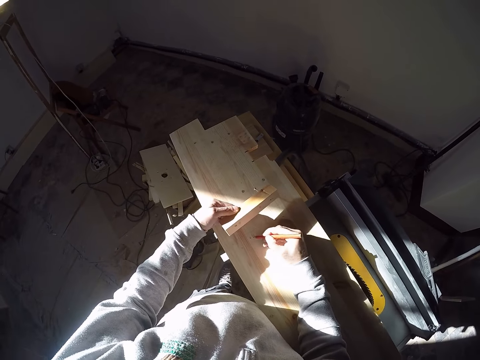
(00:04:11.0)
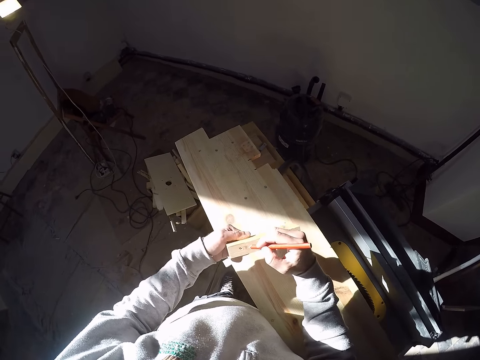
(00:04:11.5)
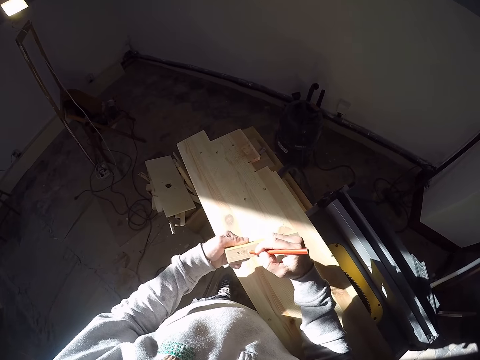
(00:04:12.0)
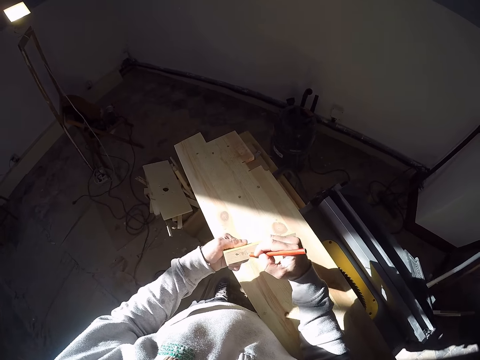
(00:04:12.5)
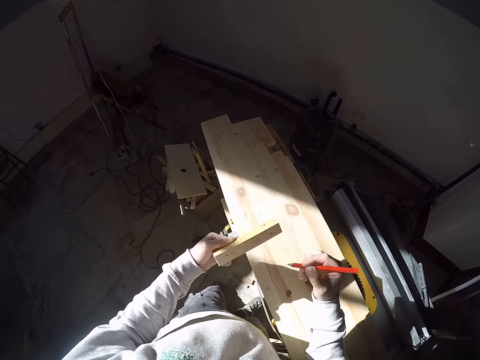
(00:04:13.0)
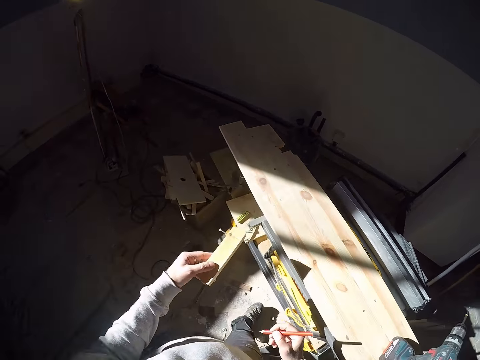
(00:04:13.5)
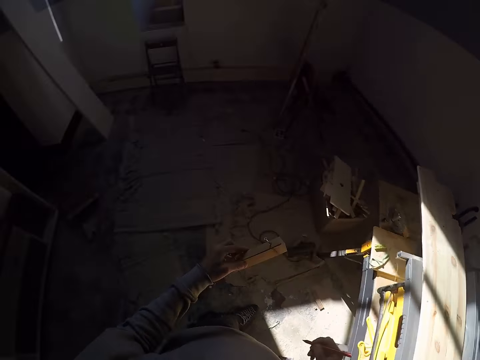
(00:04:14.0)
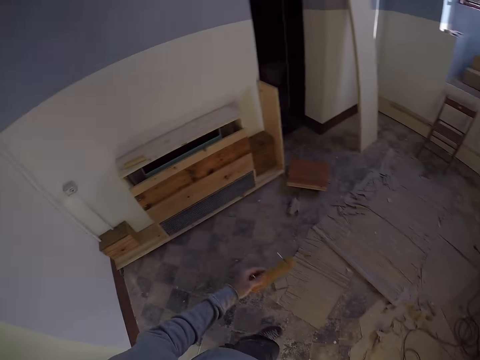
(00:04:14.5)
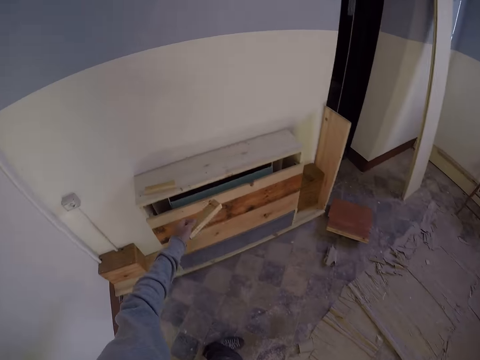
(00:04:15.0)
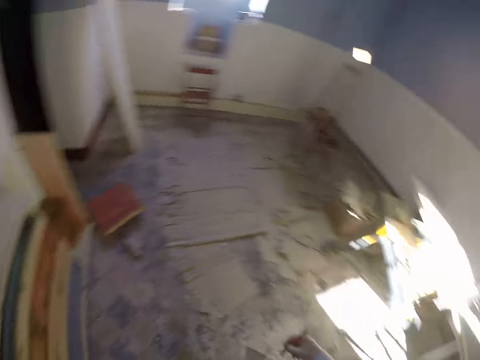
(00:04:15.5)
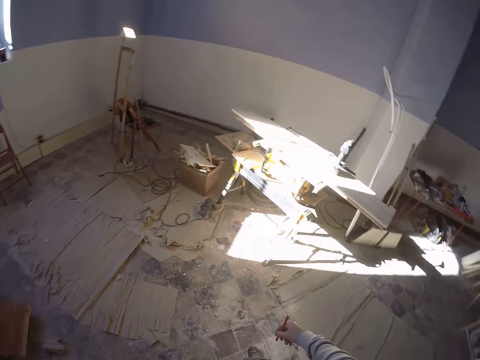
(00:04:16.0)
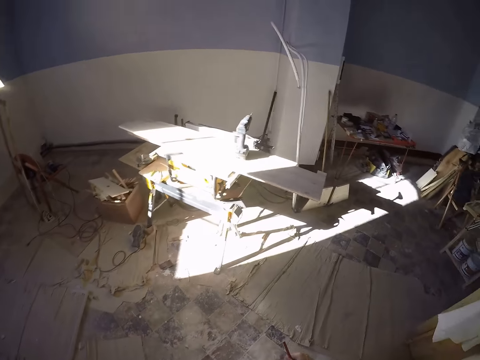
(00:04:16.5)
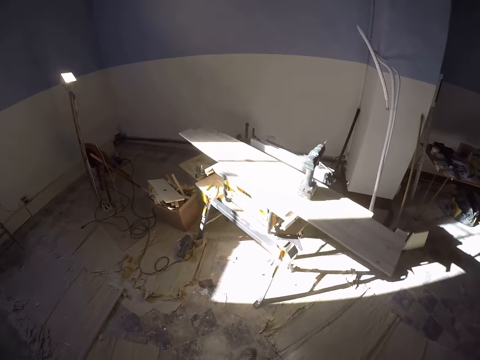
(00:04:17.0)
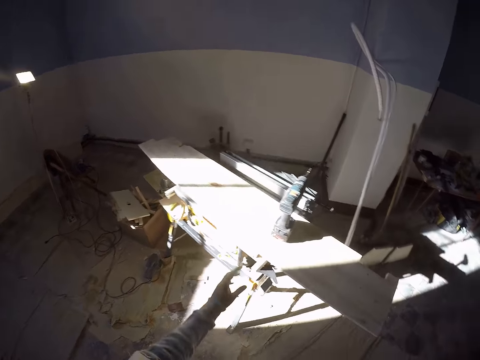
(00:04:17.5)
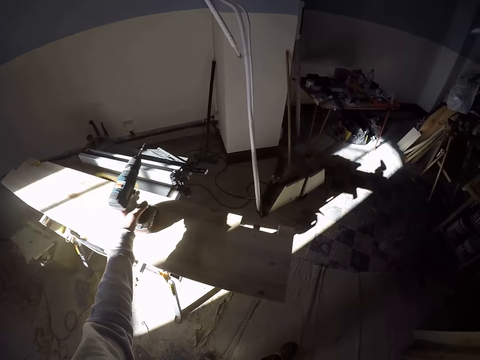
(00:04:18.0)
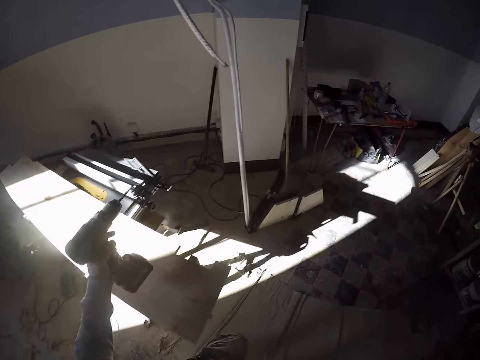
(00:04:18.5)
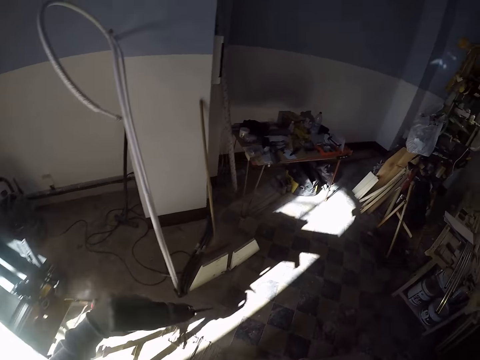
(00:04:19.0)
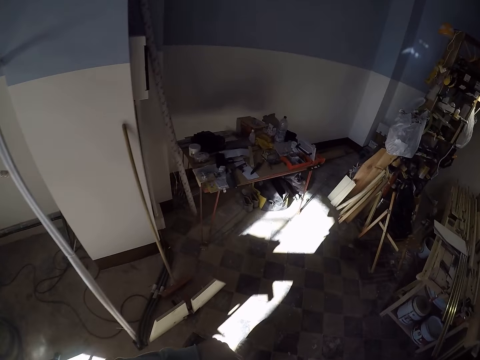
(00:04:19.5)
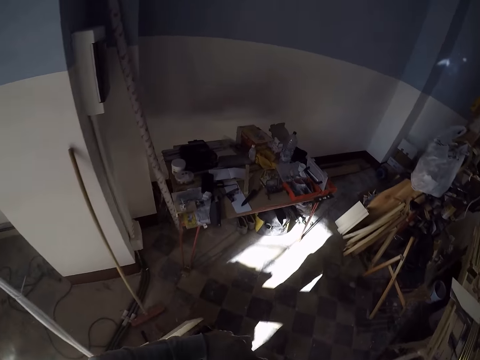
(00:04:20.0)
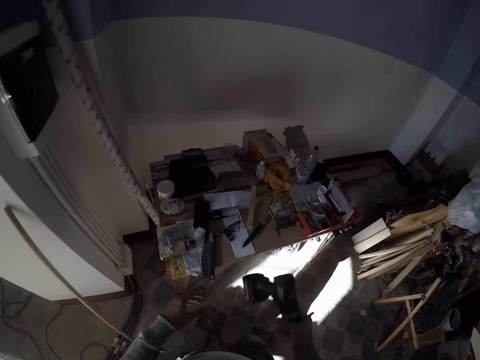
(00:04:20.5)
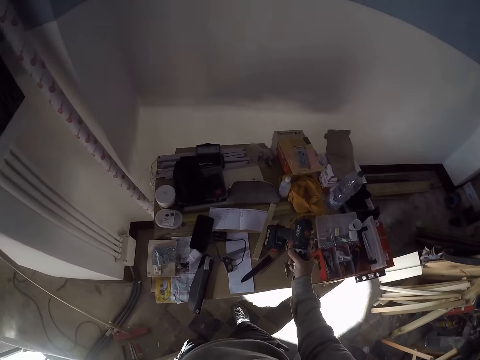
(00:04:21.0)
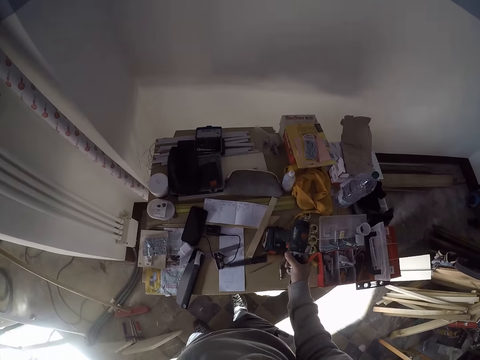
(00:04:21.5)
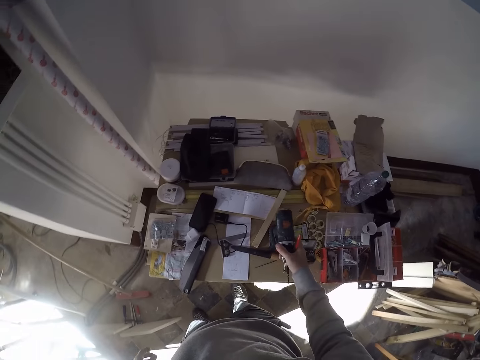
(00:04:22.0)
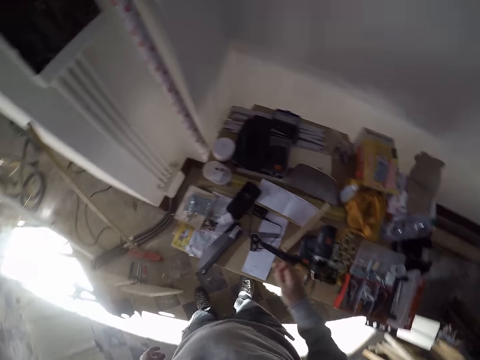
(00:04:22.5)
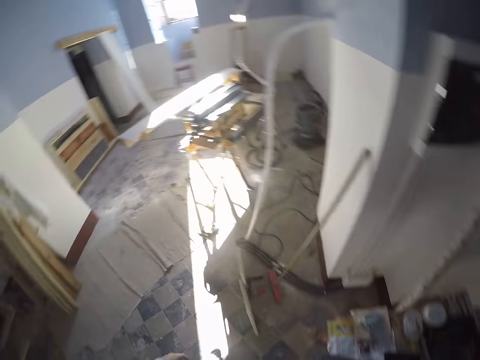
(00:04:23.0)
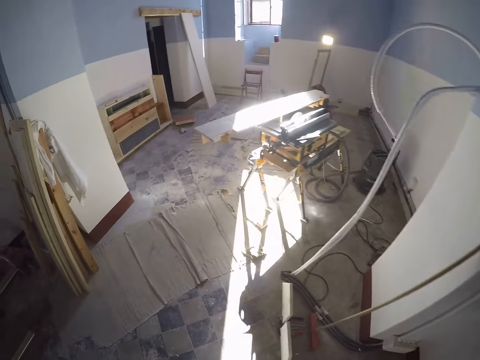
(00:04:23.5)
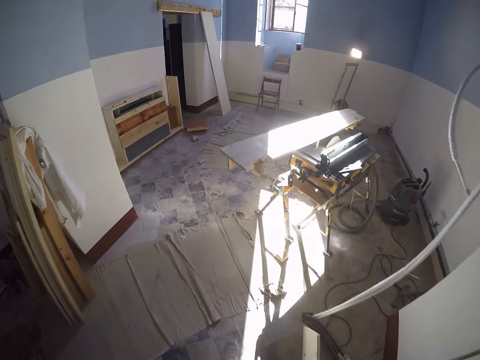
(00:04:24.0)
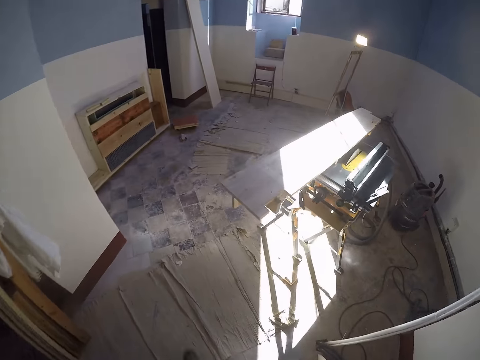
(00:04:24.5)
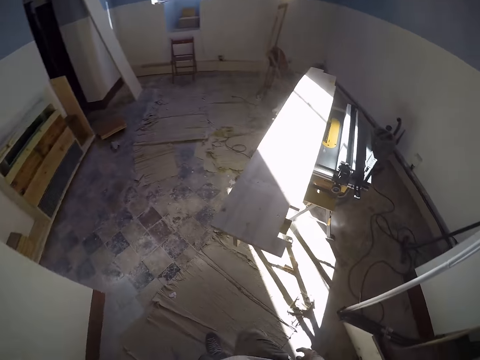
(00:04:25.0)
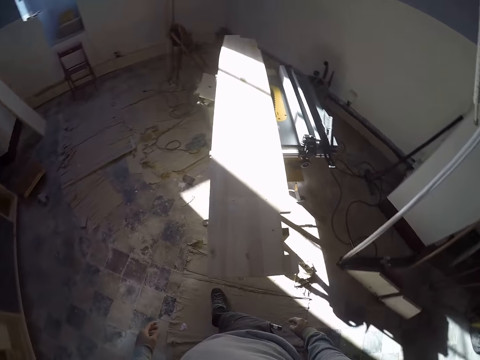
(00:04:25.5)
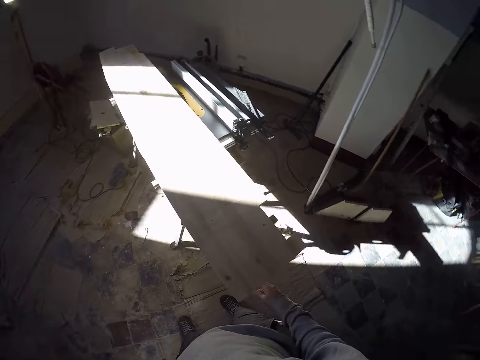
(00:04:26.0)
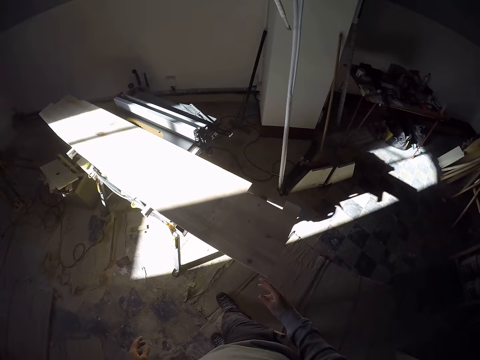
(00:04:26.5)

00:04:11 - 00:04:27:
The camera wearer makes marks on the wood extension in his left hand with the pencil in his right hand. He places the wood extension in his left hand on the cupboard by the wall. He walks around the room, walks around the room again, and picks up the drilling machine with his left hand. He walks around the room. He passes the drilling machine to his right hand. He places the drilling machine in his left hand on the workshop table. He places the pencil in his right hand on the workbench table. He walks around the room.

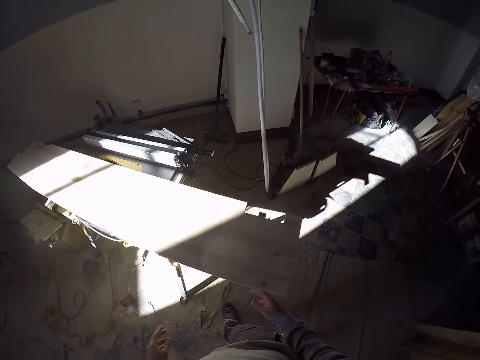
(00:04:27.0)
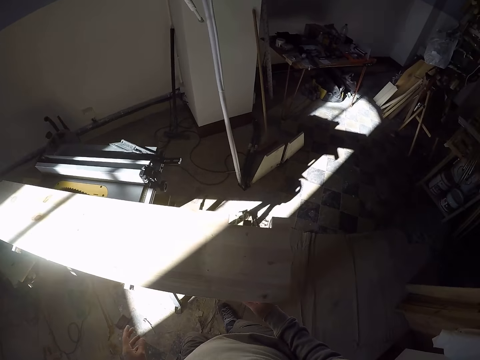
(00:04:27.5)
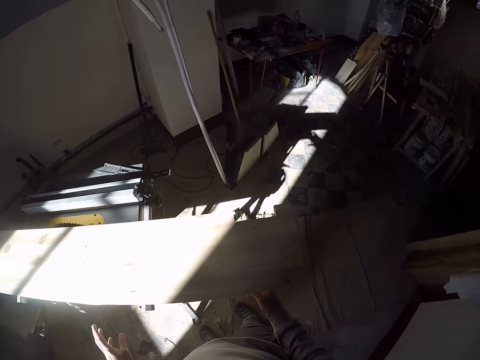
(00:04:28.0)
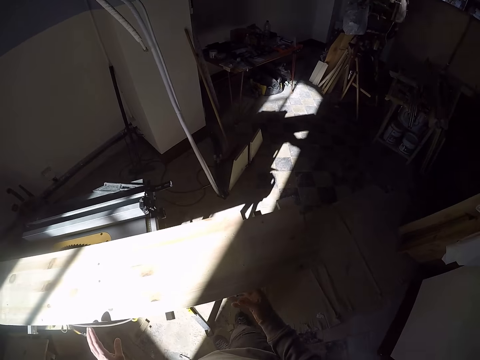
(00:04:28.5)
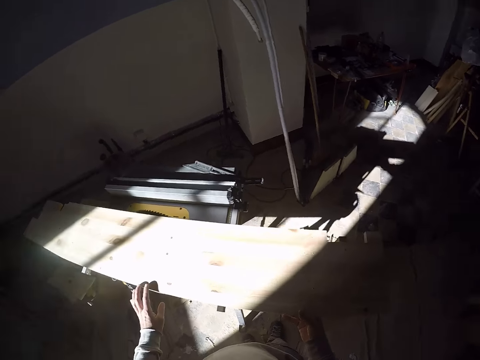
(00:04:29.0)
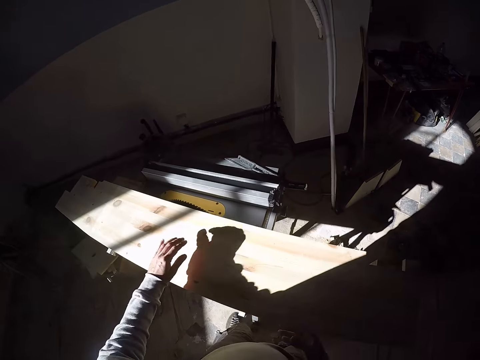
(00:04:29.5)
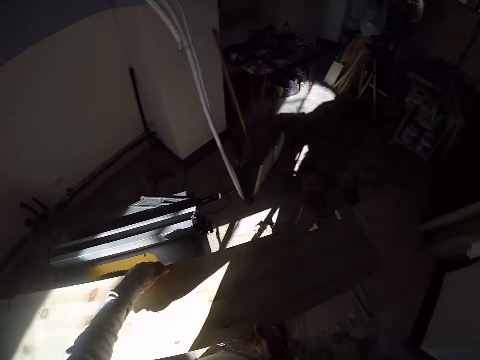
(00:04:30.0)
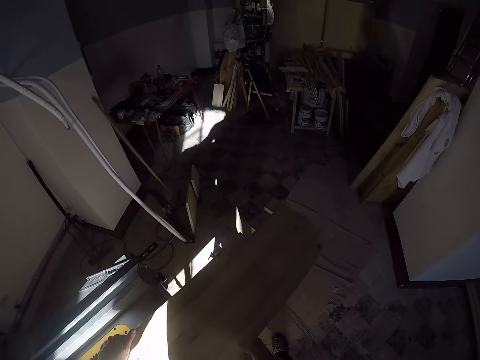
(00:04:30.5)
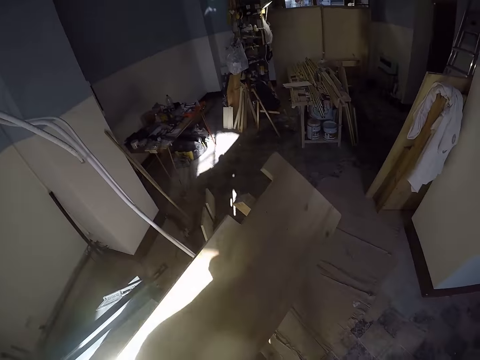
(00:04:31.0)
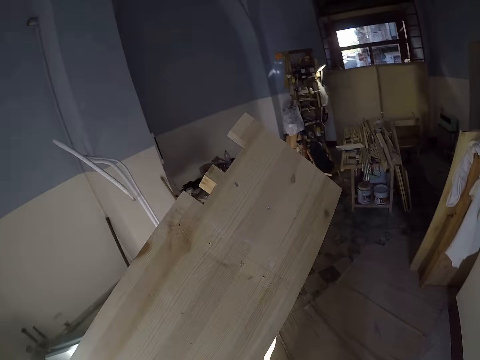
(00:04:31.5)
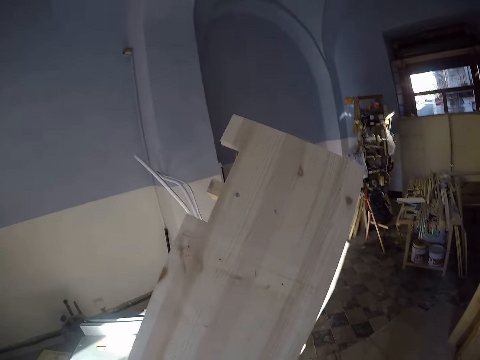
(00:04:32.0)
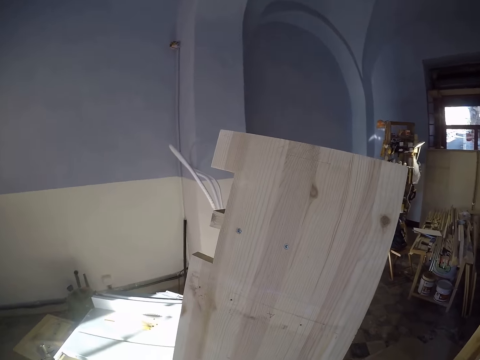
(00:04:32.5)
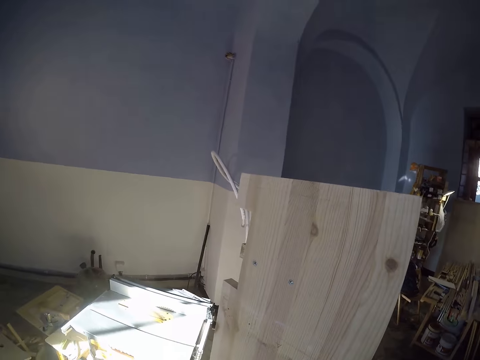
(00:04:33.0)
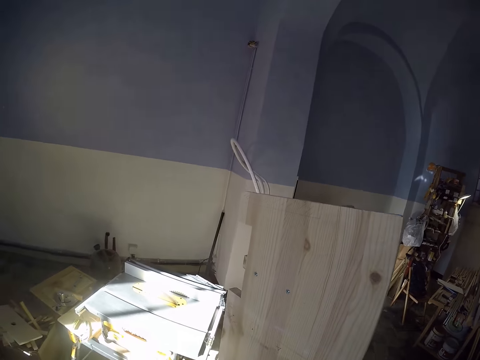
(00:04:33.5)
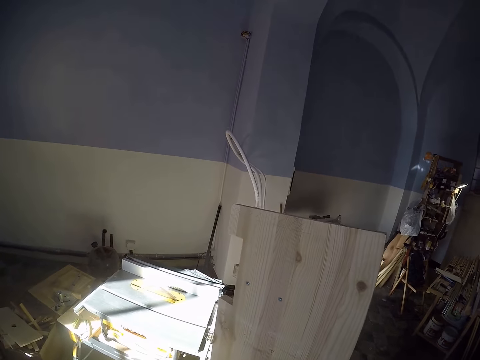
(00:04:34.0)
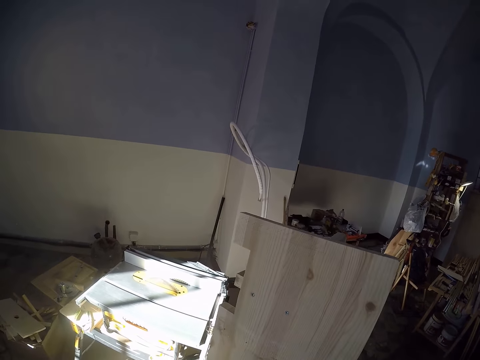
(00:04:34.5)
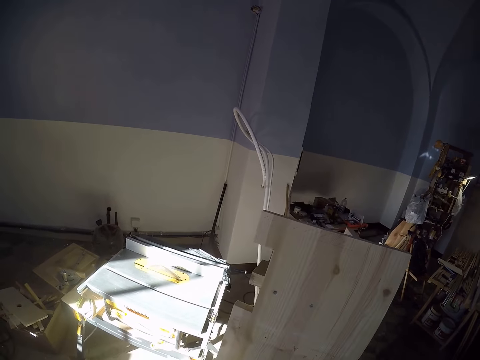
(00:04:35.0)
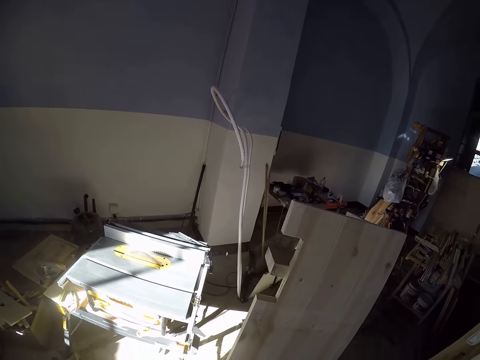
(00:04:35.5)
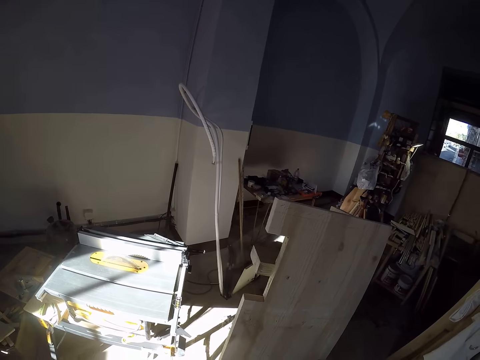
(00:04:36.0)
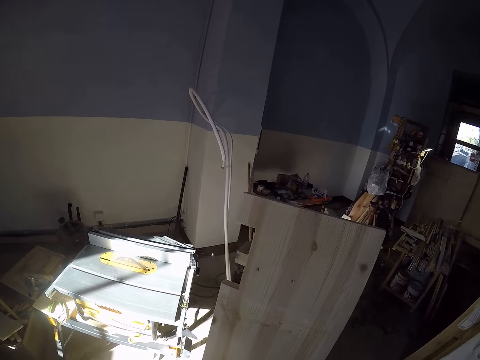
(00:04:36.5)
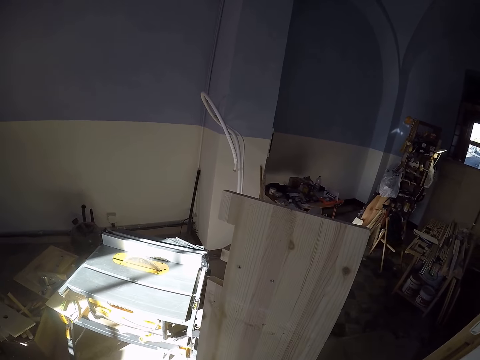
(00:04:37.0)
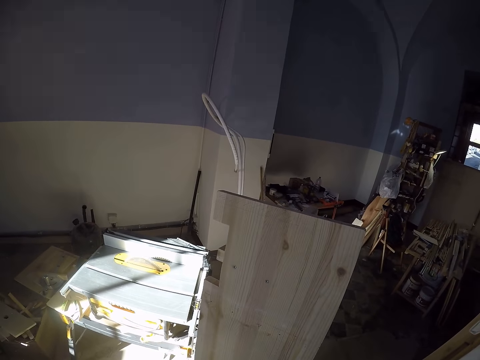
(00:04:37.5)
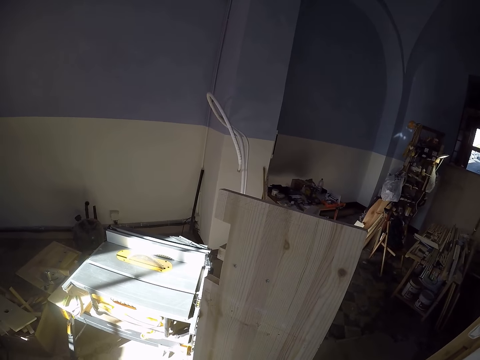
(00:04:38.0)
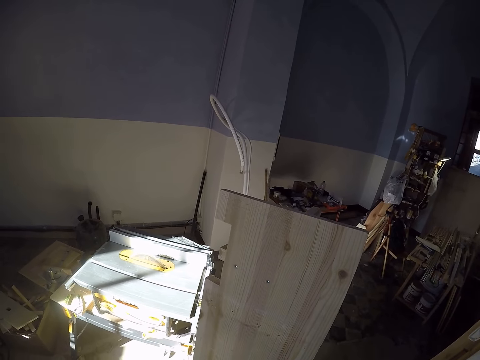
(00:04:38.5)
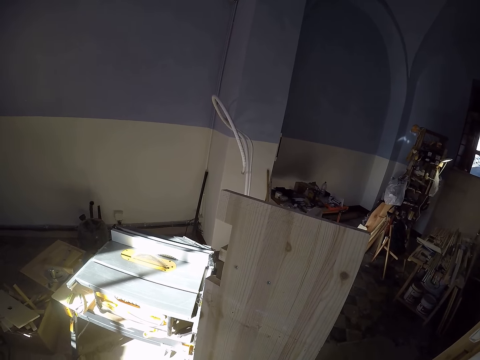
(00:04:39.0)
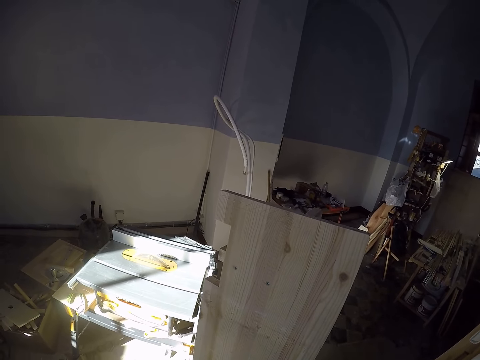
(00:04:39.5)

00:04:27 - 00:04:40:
The camera wearer holds the piece of wood. He lifts the plywood from the workbench using both hands. He places one end of the plywood in his hands on the floor. He tilts the plywood on the floor using both hands.
